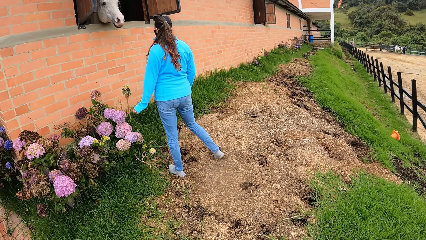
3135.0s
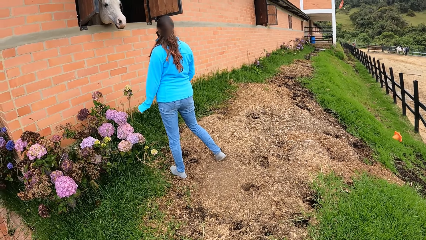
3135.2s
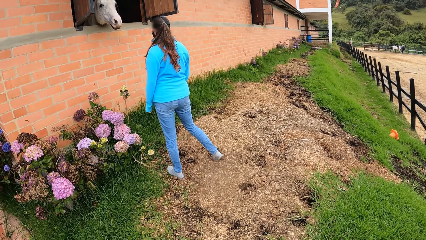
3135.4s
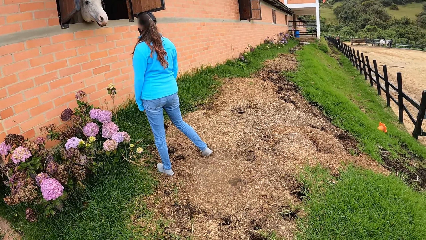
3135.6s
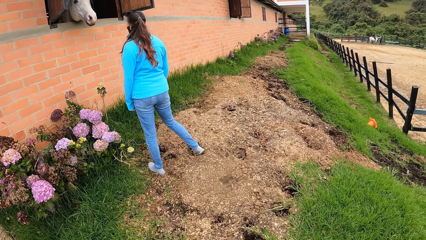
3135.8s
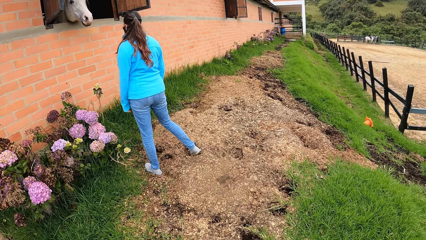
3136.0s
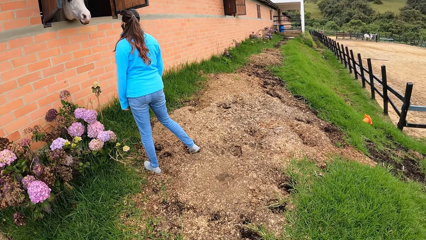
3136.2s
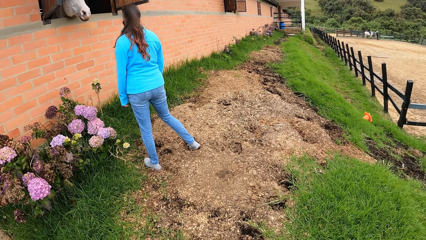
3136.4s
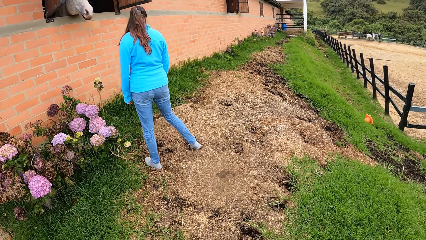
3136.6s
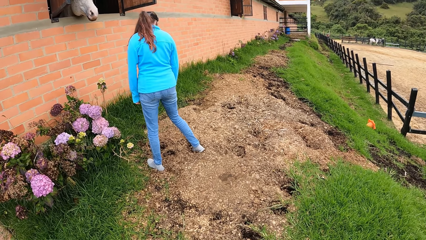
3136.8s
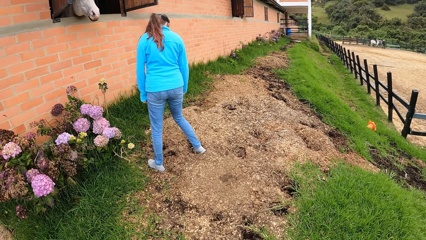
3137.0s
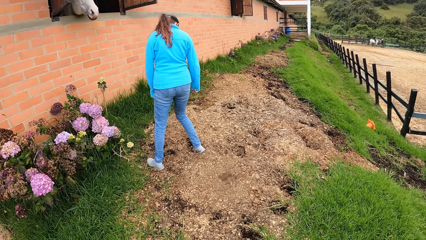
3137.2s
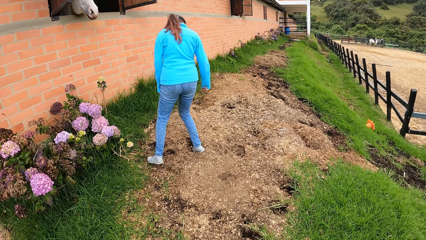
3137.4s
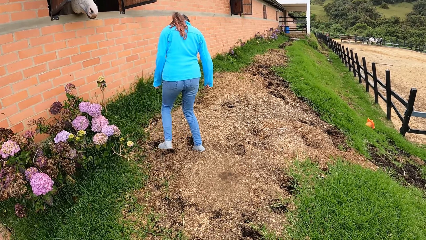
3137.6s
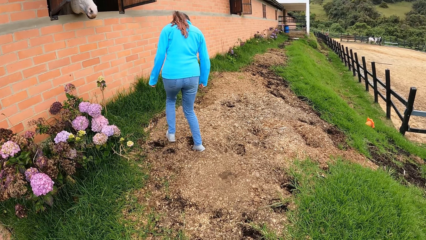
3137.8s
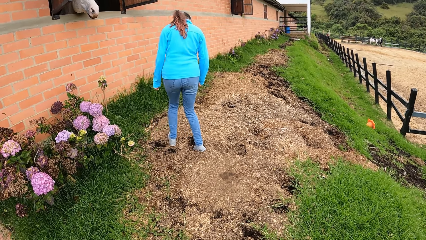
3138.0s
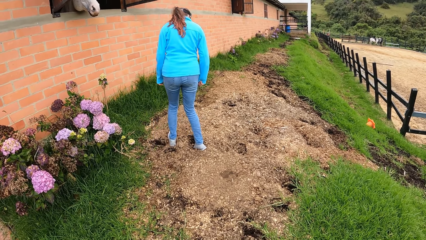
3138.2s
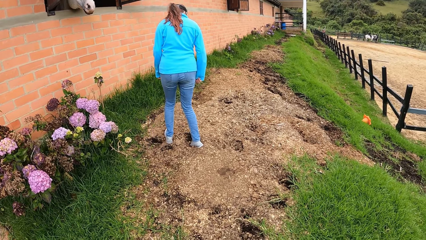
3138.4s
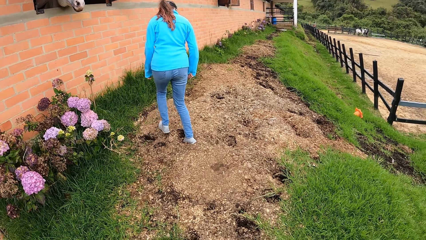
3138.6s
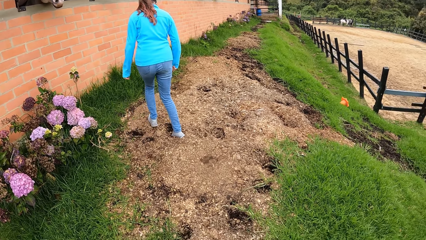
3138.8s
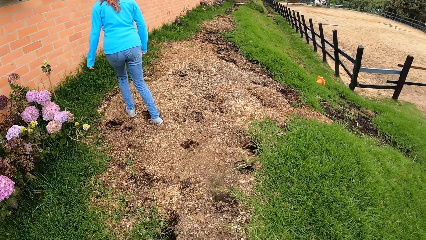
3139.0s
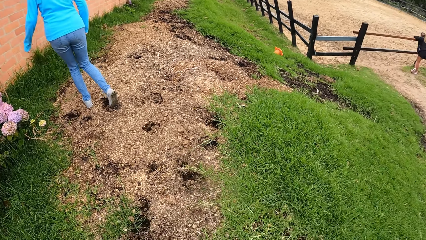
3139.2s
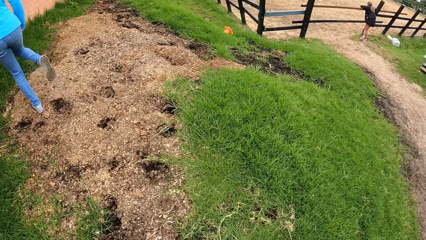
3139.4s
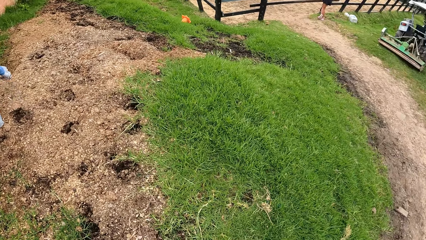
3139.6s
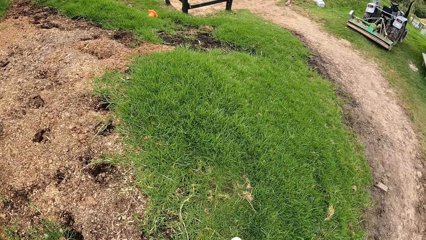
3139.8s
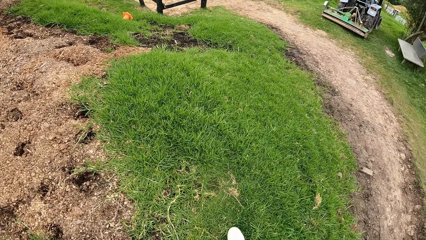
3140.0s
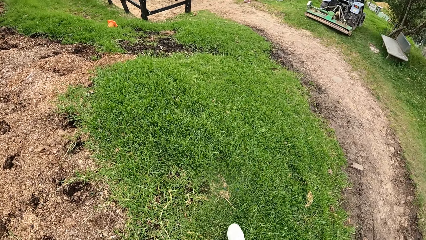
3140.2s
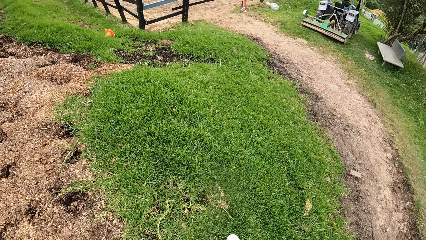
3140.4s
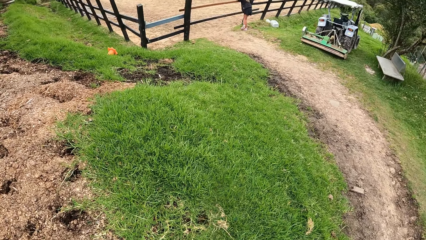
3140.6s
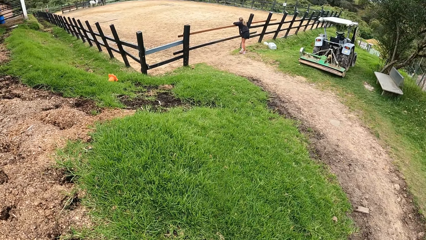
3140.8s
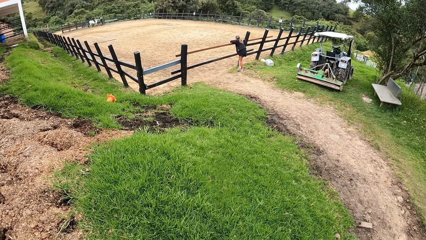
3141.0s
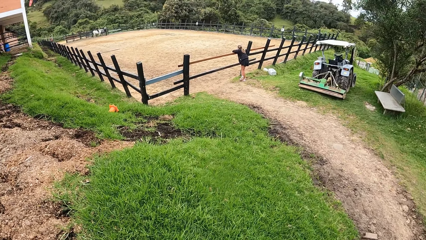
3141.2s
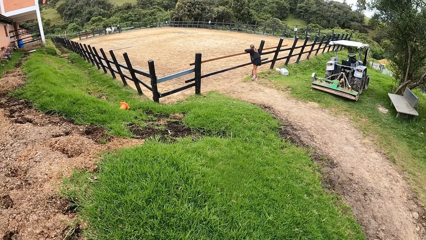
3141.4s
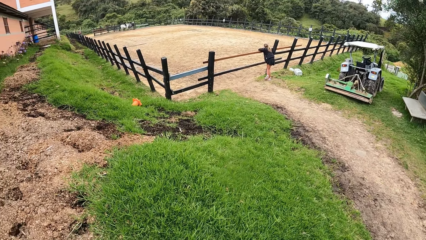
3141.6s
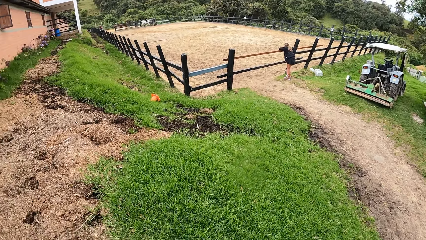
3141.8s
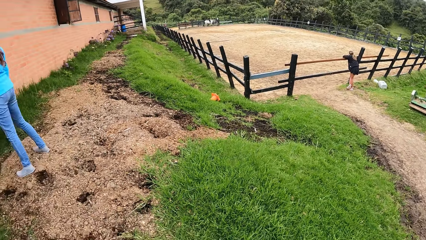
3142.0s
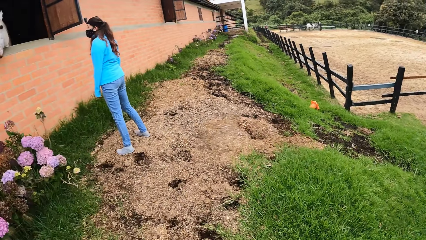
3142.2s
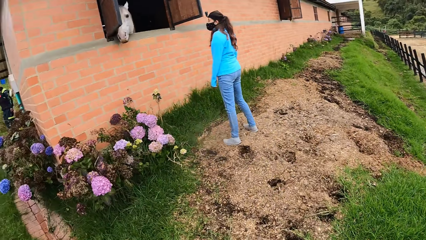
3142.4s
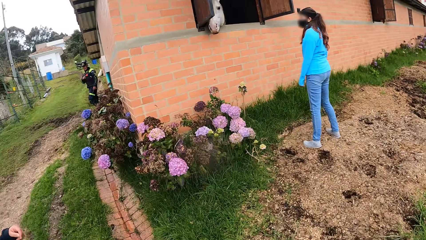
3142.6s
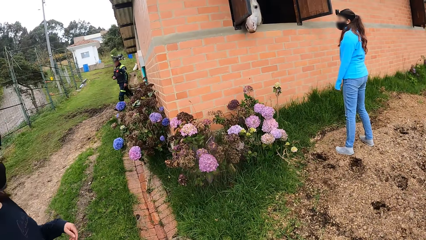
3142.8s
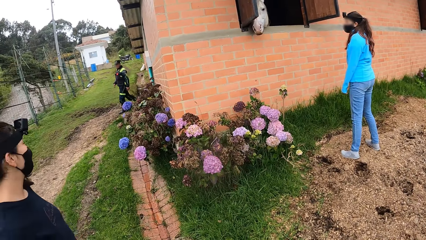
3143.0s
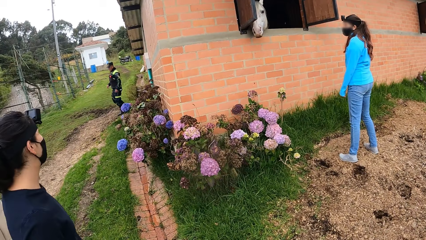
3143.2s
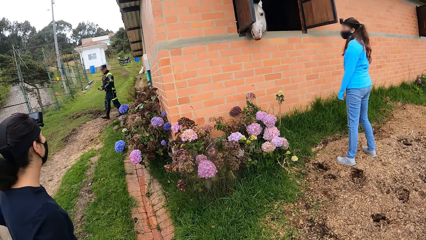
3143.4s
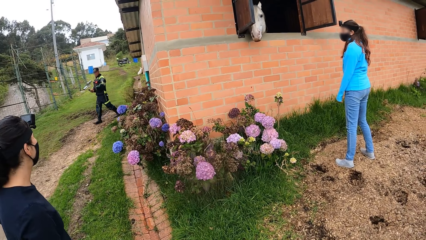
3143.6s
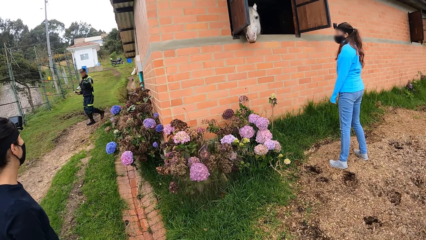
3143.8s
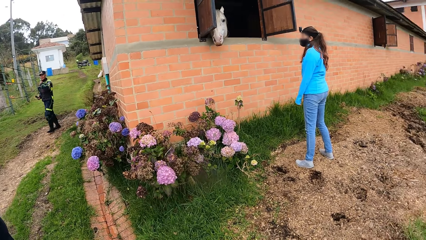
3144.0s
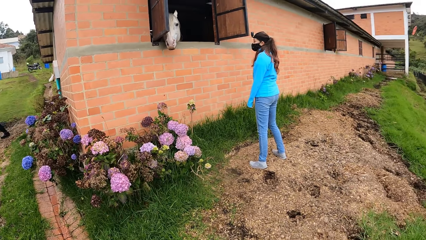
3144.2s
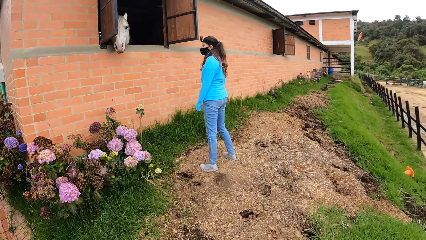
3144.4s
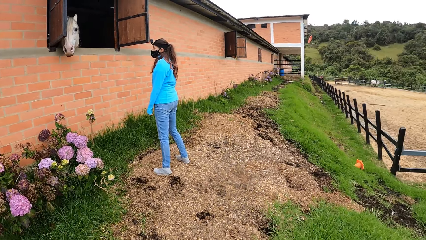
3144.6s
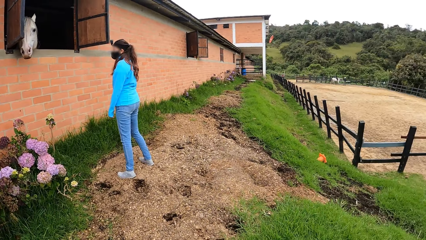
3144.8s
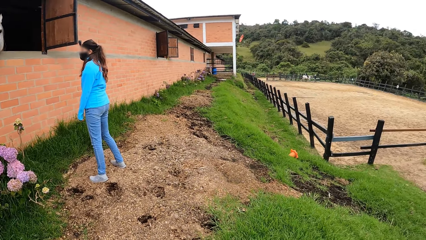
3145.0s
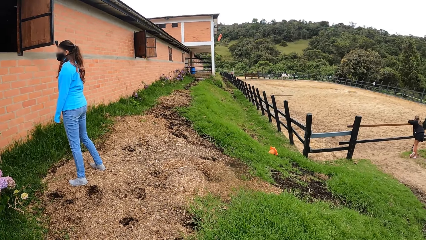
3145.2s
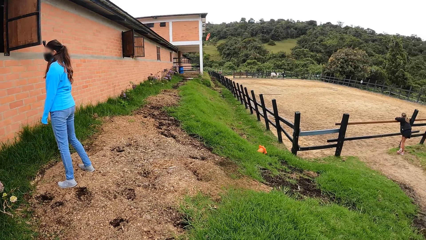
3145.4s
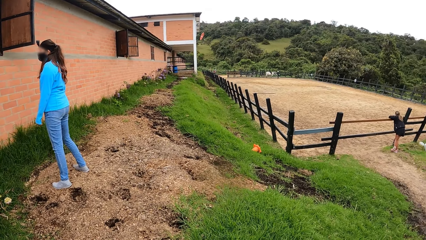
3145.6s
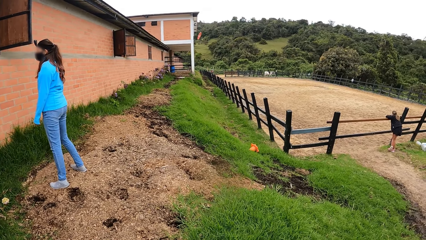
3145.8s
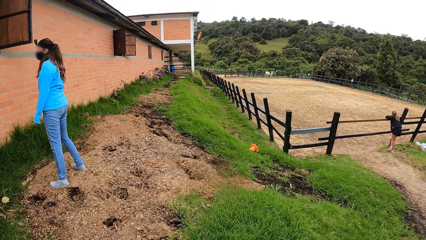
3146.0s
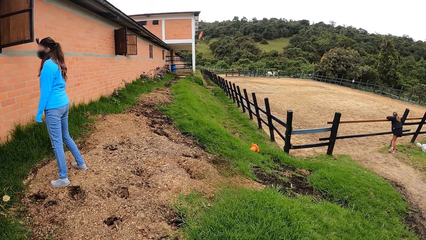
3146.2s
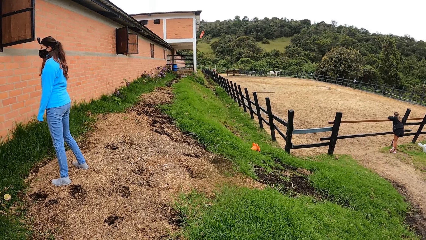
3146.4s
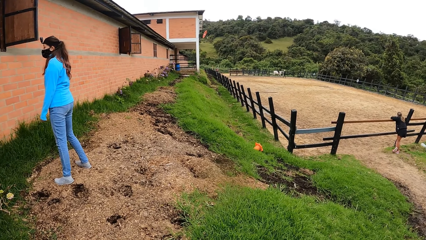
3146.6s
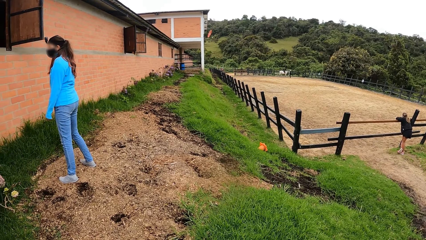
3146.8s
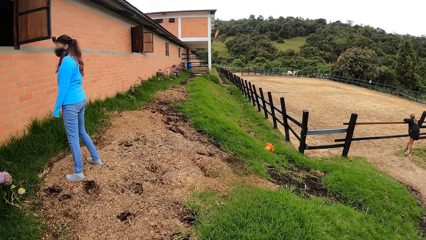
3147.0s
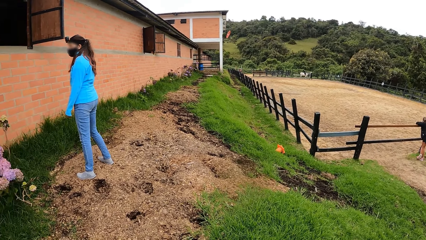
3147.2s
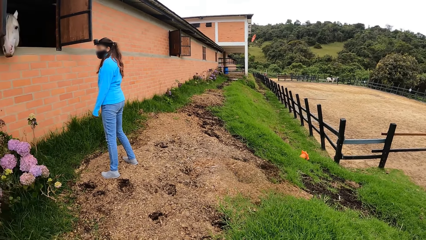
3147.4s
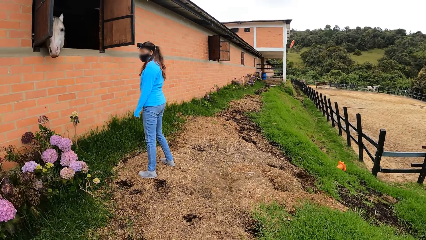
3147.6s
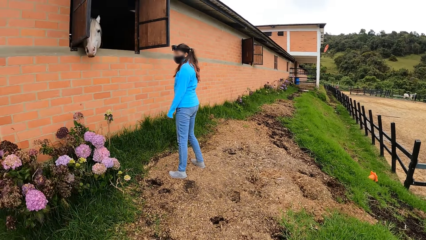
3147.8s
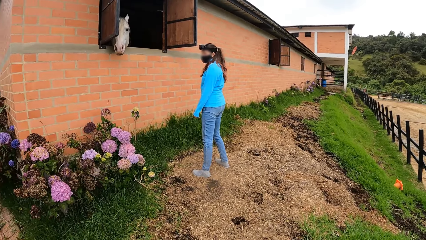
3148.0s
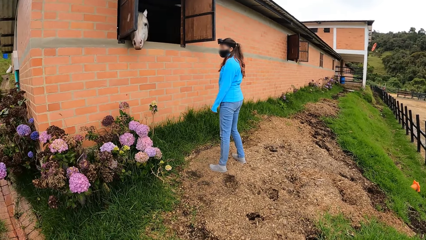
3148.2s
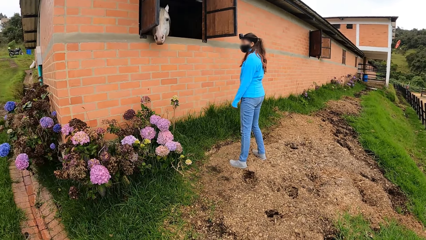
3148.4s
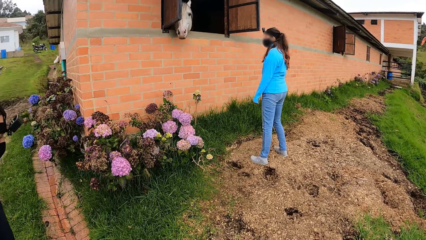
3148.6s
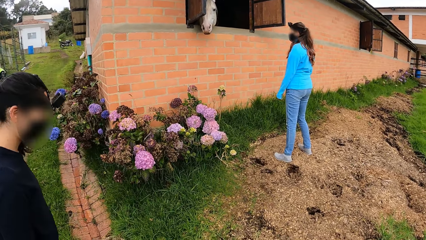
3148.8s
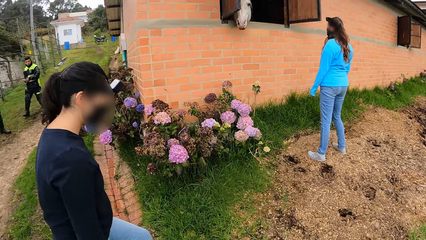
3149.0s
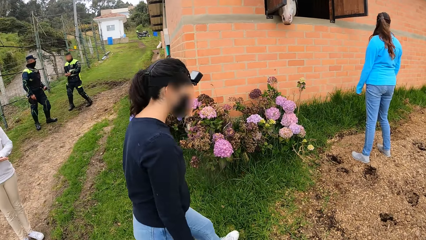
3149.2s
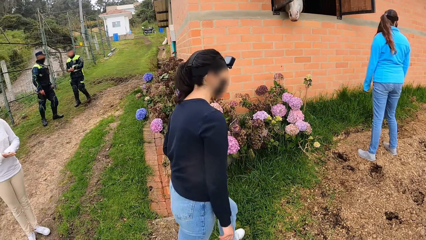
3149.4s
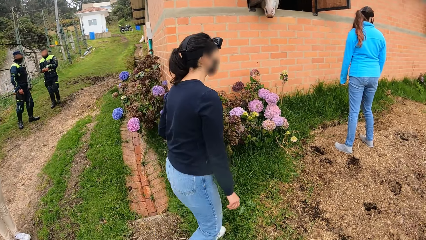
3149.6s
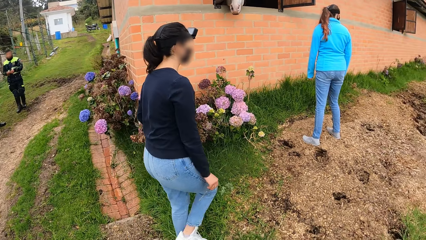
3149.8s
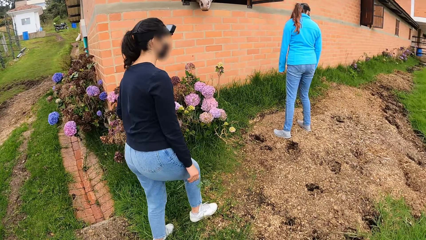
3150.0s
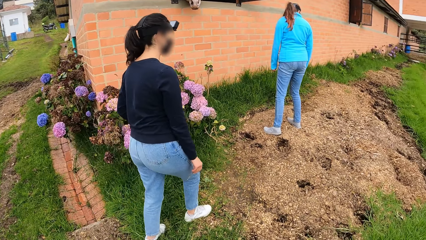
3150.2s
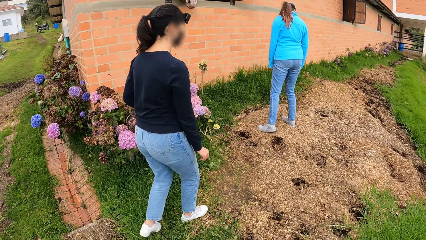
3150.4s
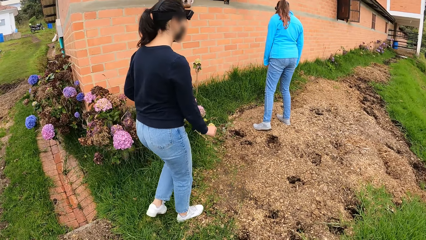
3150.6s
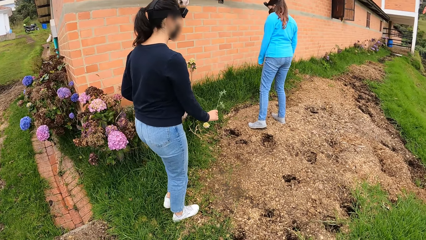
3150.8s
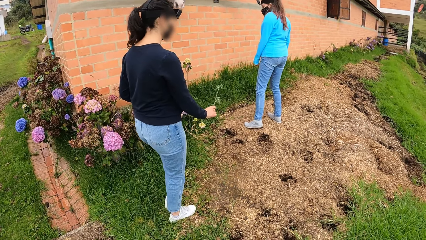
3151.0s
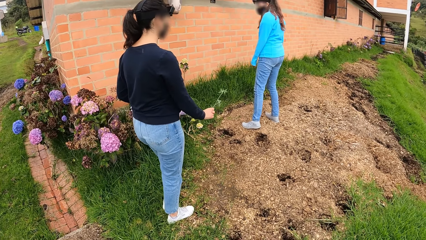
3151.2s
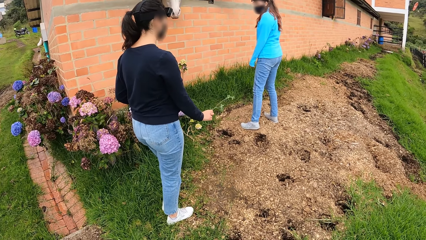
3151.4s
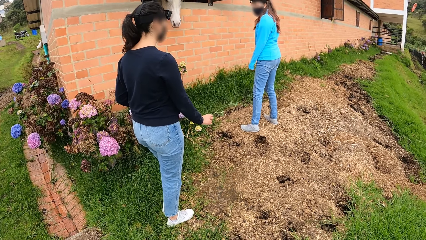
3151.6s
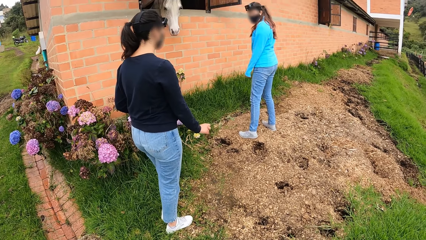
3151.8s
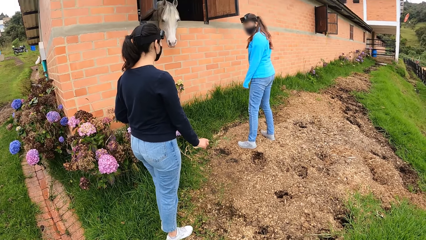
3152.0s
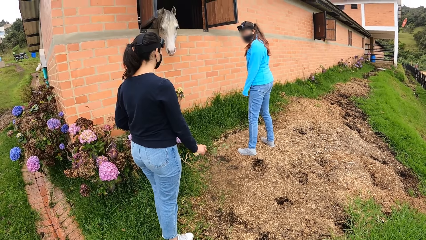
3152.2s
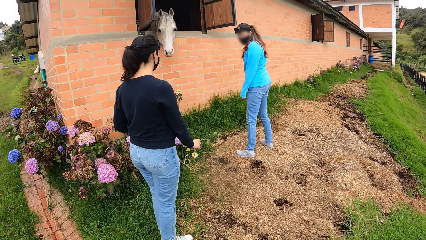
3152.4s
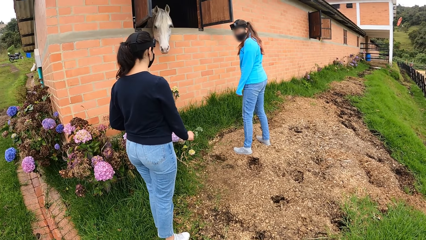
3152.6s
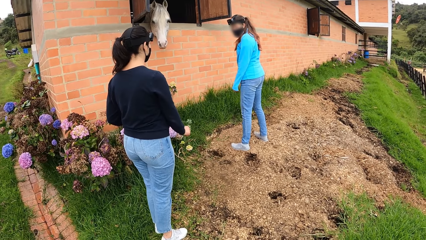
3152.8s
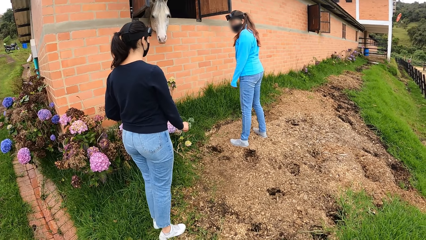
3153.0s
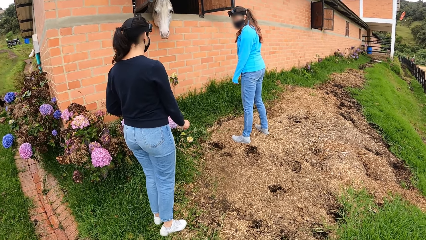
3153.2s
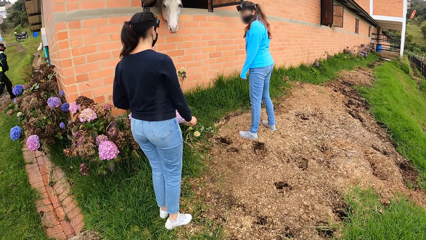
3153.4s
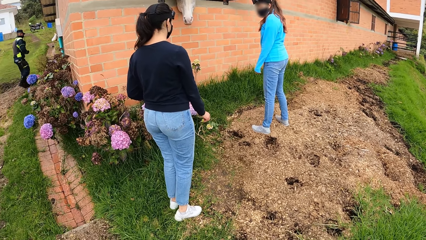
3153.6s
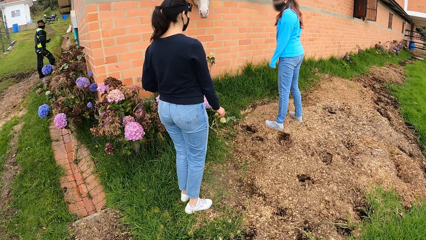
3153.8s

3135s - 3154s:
A woman walks. The woman walks past the camera wearer.
